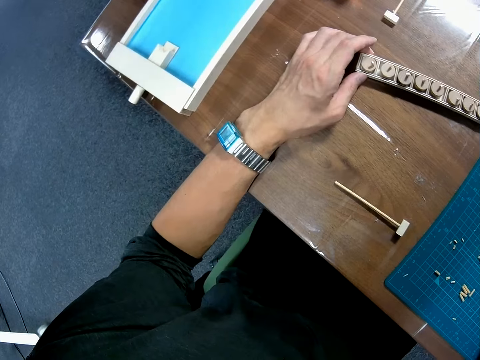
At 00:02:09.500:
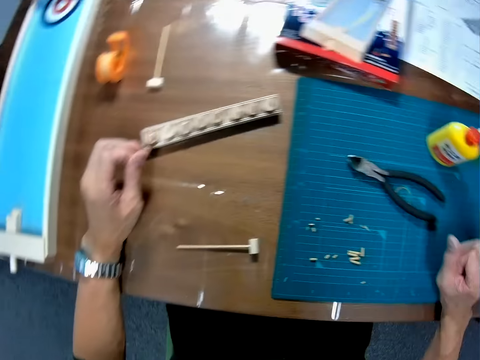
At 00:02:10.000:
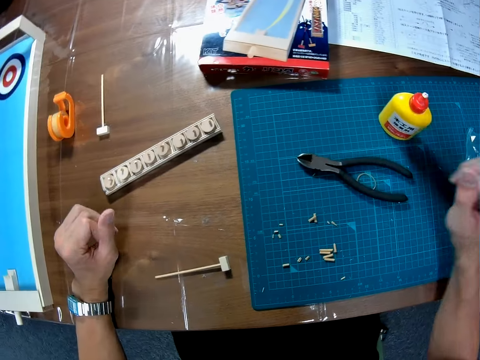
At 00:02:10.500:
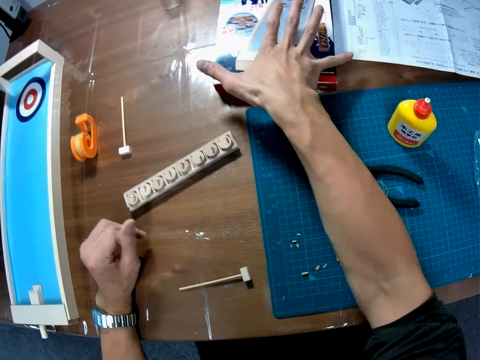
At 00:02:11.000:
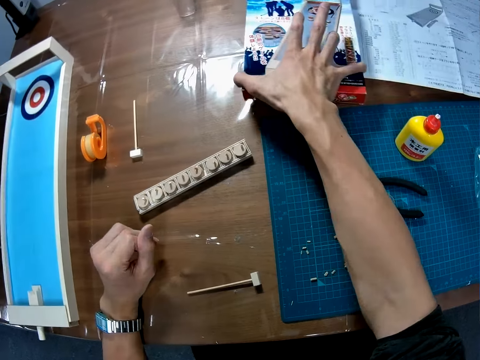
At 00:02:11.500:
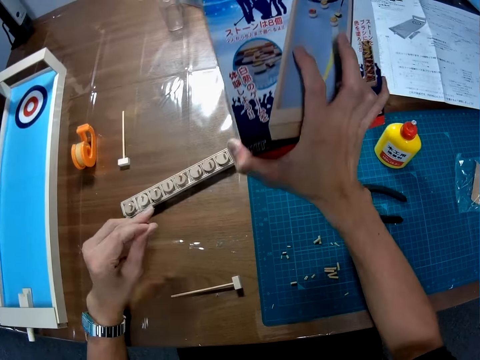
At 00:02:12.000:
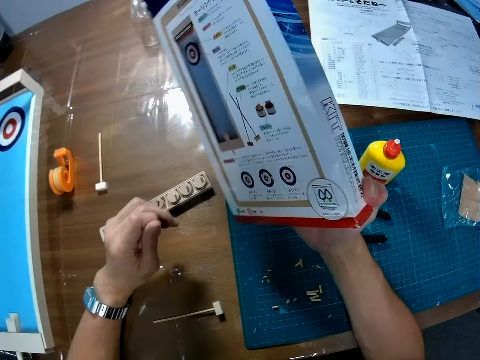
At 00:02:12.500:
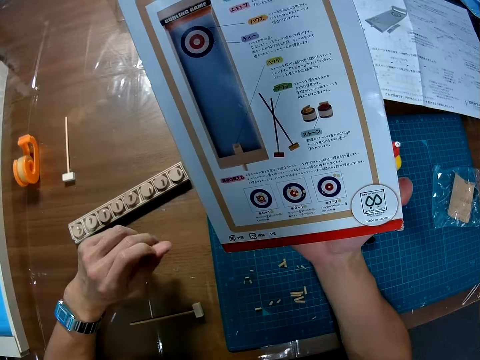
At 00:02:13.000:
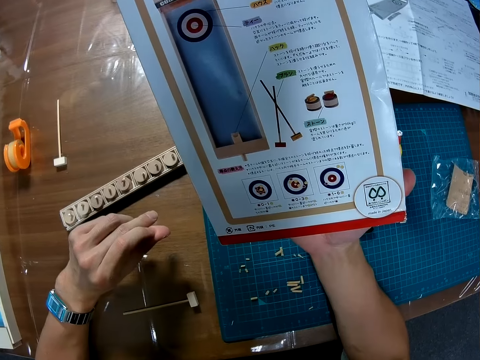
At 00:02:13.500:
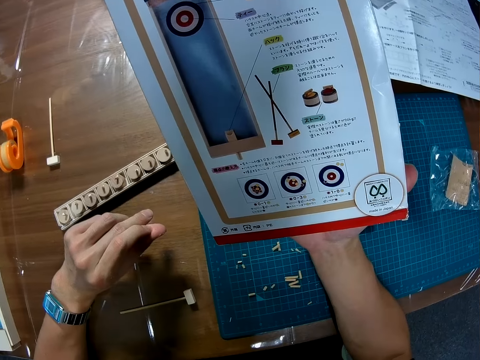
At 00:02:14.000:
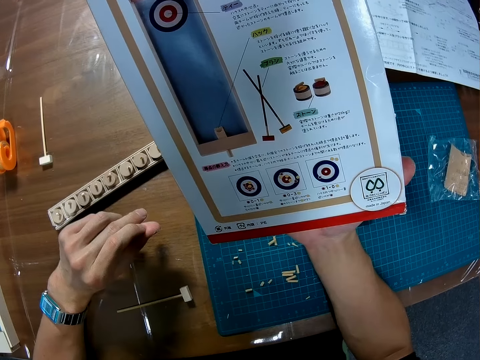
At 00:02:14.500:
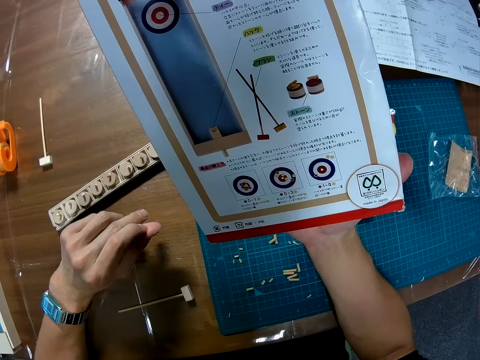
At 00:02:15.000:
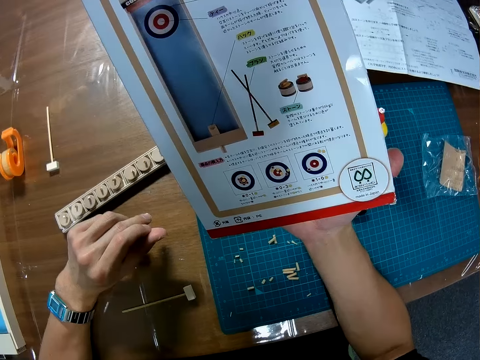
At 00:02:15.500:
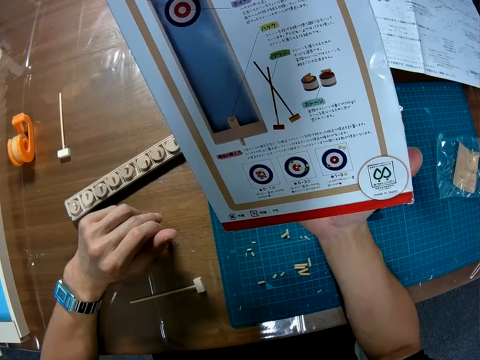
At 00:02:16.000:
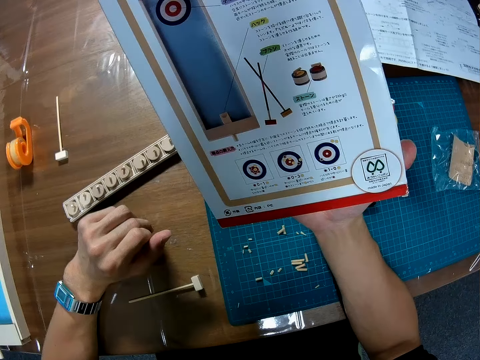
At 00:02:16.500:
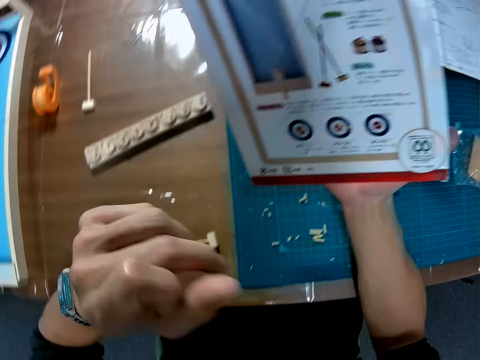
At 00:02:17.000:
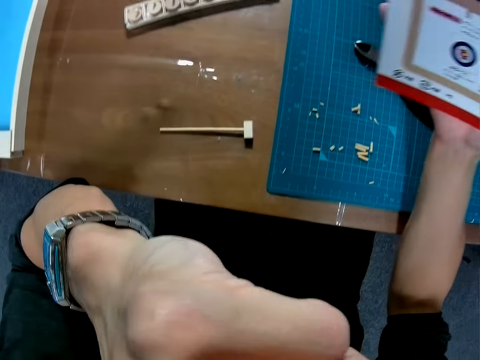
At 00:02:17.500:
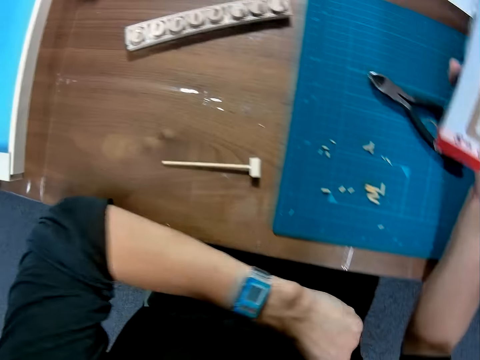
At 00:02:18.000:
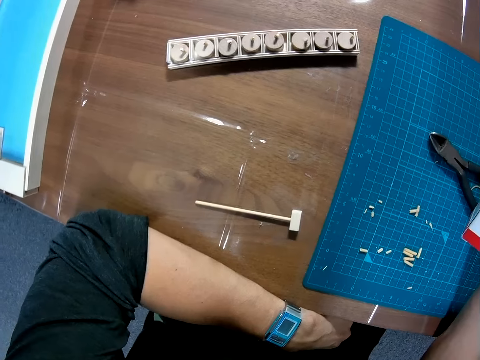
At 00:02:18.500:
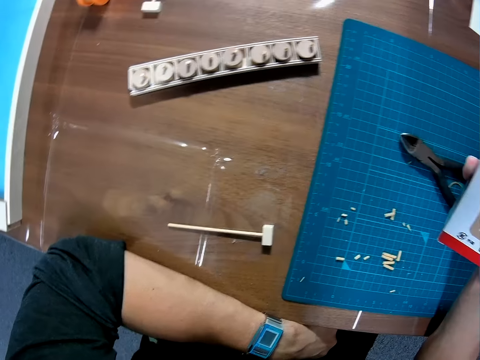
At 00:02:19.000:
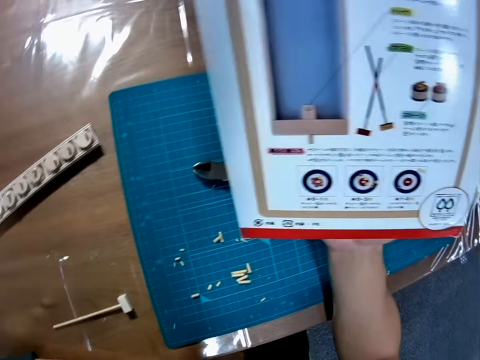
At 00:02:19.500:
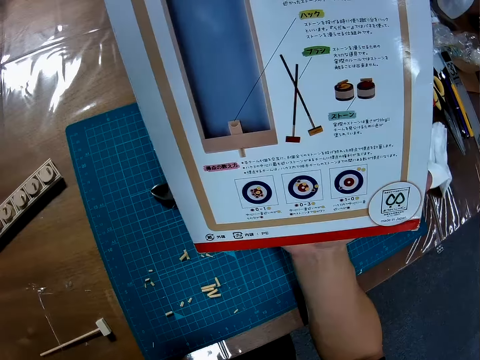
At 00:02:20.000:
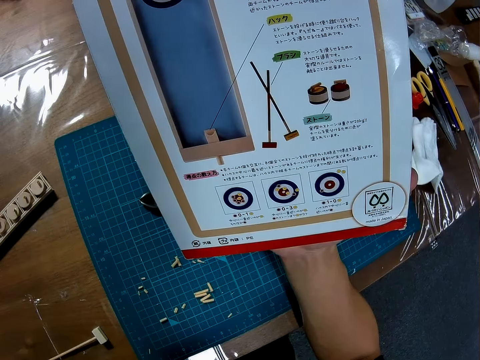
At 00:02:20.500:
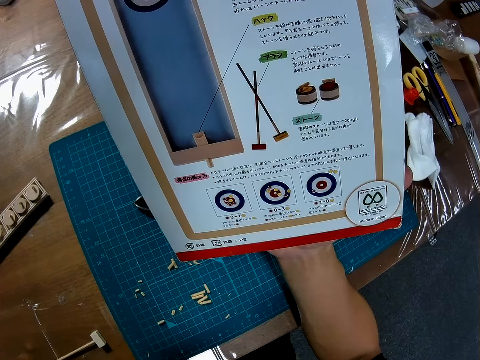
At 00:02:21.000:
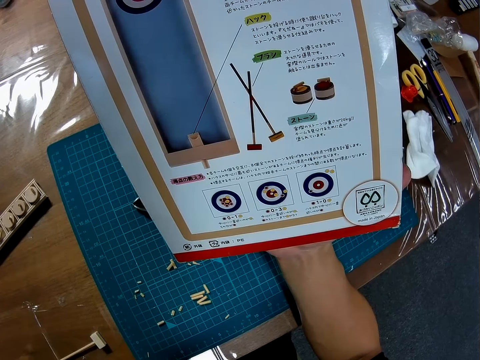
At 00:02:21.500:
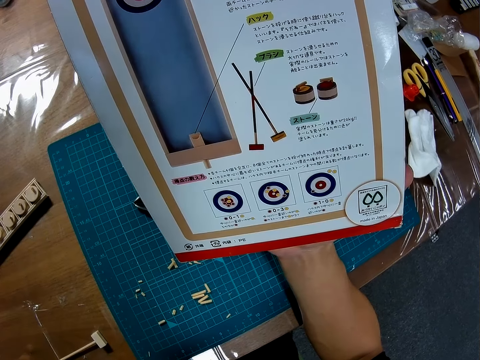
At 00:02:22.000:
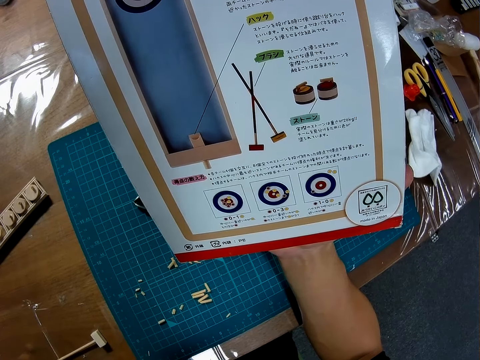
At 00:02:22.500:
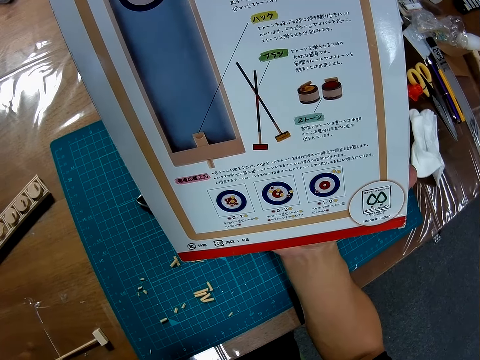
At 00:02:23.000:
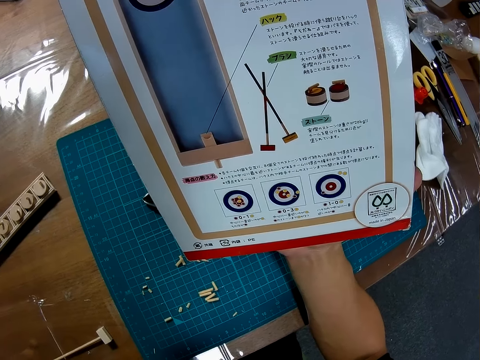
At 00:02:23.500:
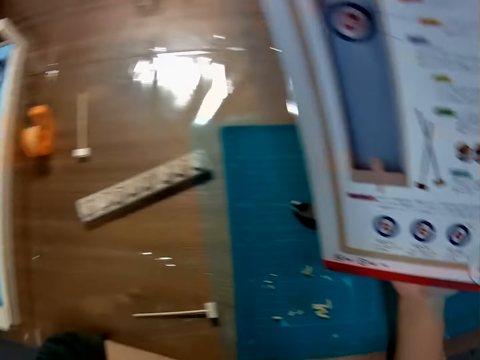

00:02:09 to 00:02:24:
The camera wearer holds the piece of wood. He picks up a kit carton or manual from the table. He turns the kit carton. He looks at the kit carton. He scratches his face with his hand. He drops his hand. He places his left hand on the table. He looks around the table. He looks at the kit carton.

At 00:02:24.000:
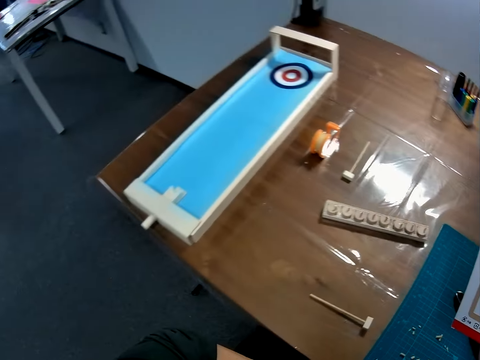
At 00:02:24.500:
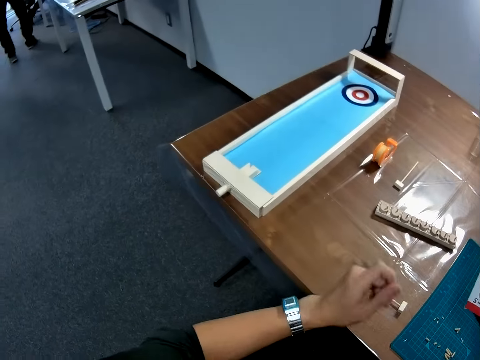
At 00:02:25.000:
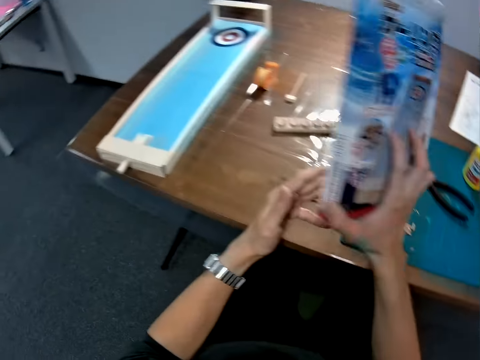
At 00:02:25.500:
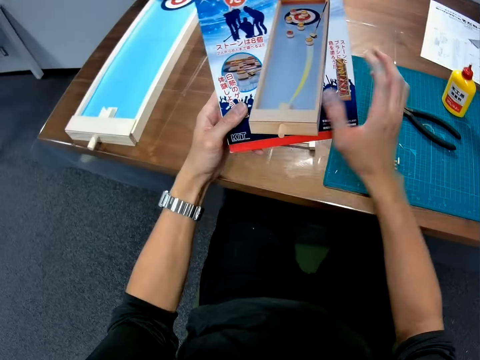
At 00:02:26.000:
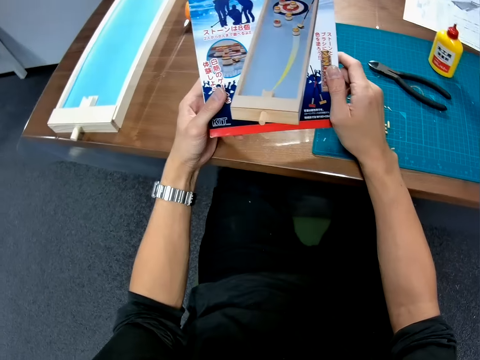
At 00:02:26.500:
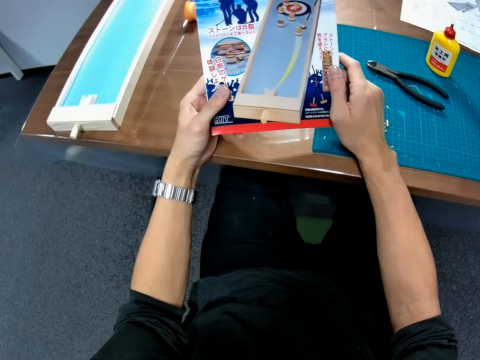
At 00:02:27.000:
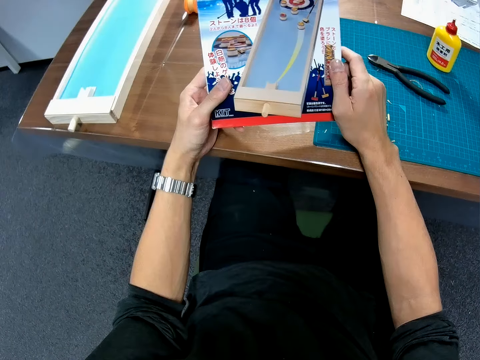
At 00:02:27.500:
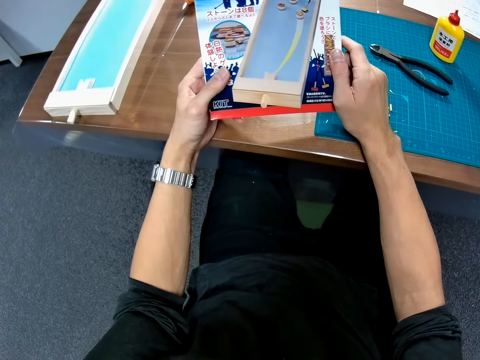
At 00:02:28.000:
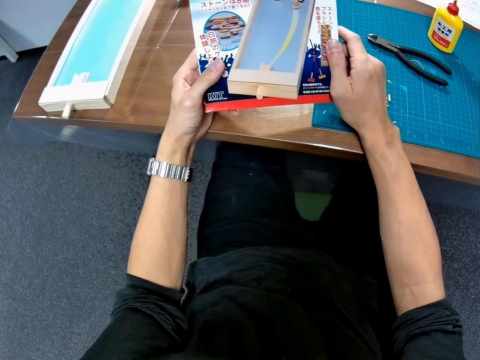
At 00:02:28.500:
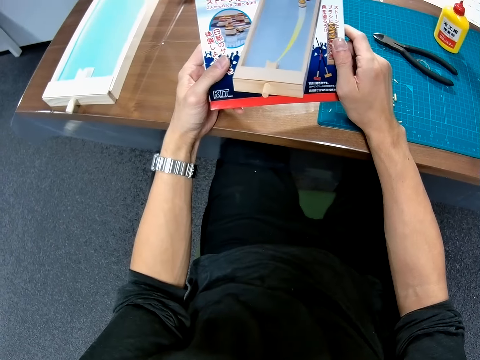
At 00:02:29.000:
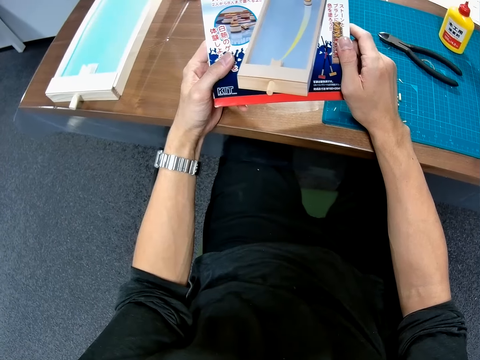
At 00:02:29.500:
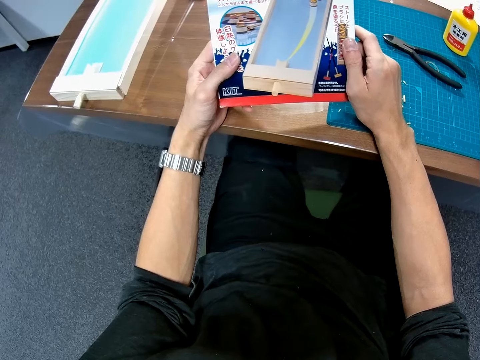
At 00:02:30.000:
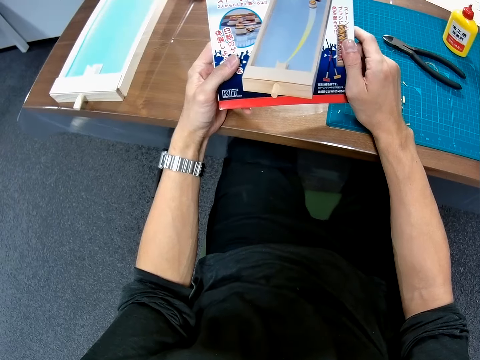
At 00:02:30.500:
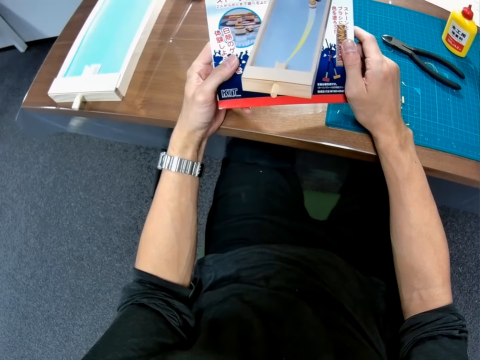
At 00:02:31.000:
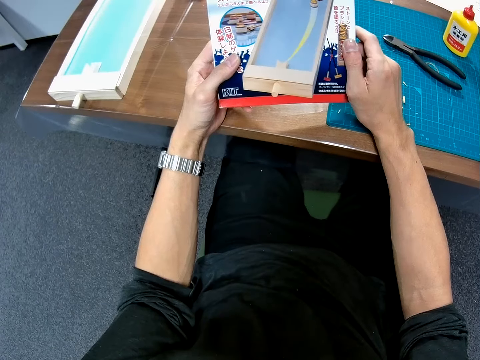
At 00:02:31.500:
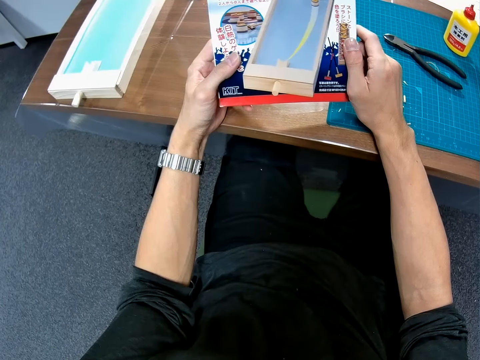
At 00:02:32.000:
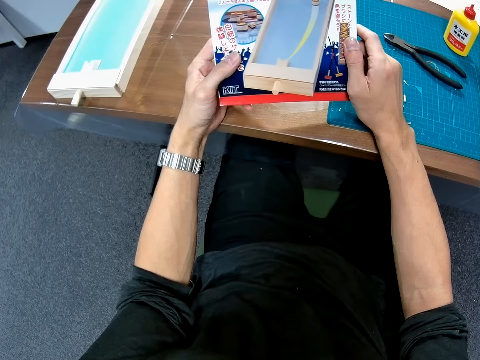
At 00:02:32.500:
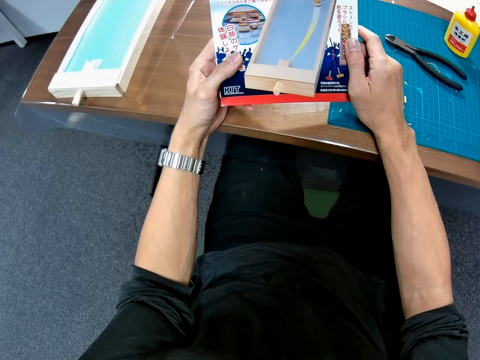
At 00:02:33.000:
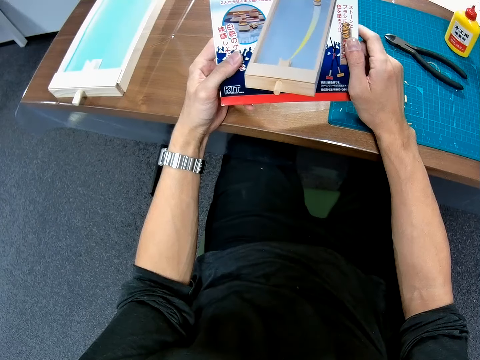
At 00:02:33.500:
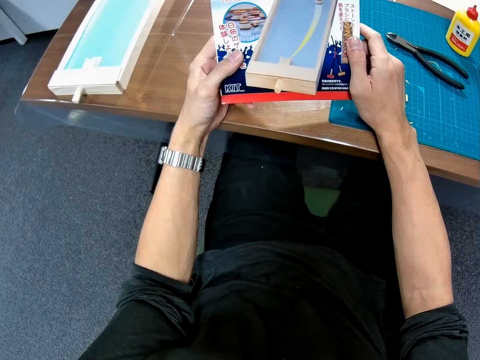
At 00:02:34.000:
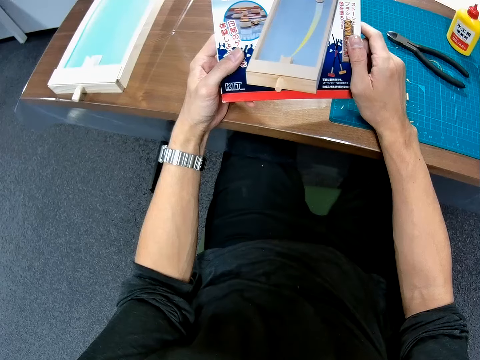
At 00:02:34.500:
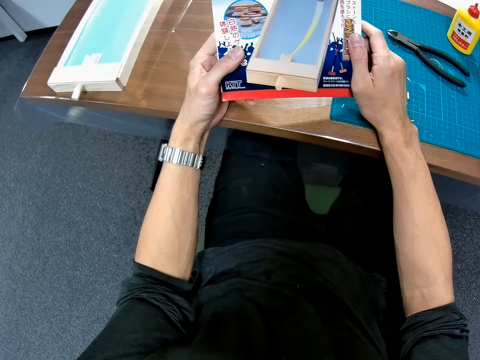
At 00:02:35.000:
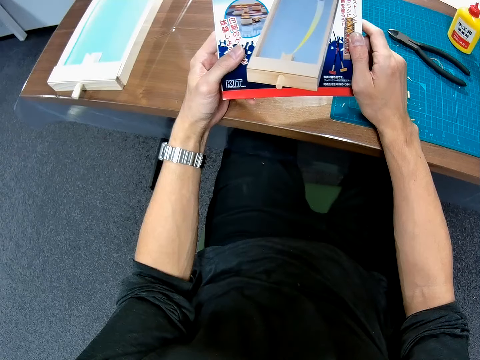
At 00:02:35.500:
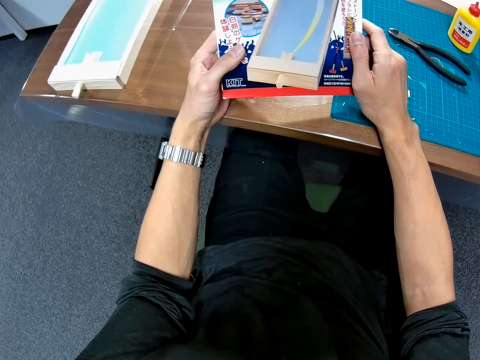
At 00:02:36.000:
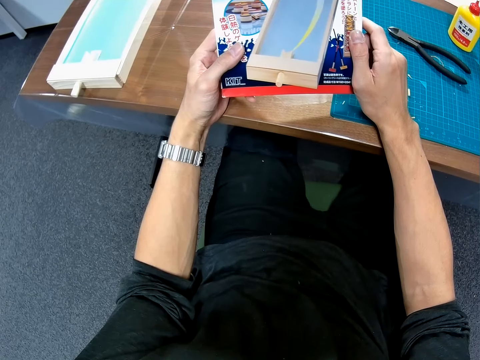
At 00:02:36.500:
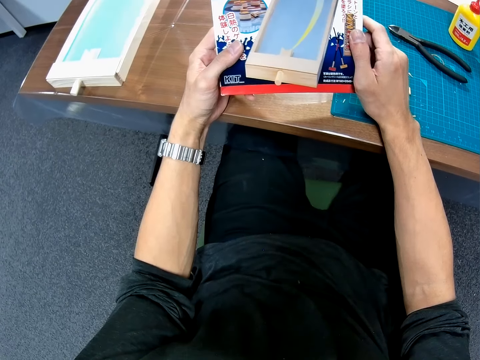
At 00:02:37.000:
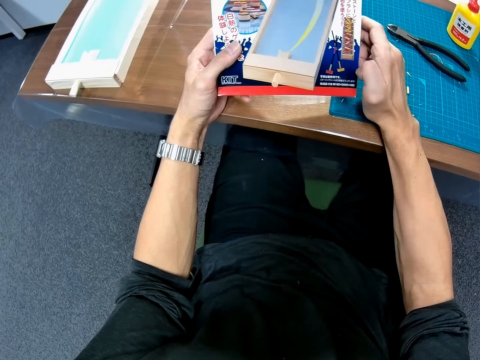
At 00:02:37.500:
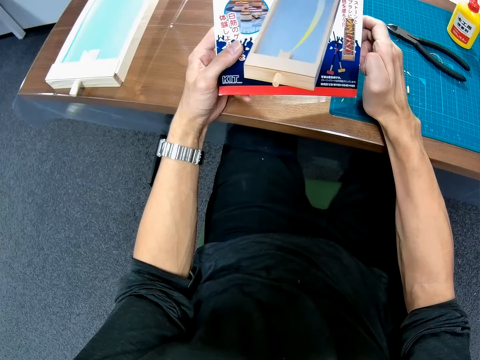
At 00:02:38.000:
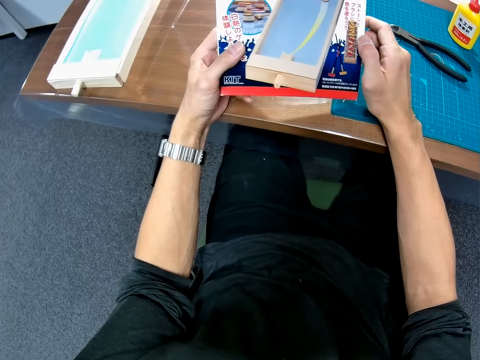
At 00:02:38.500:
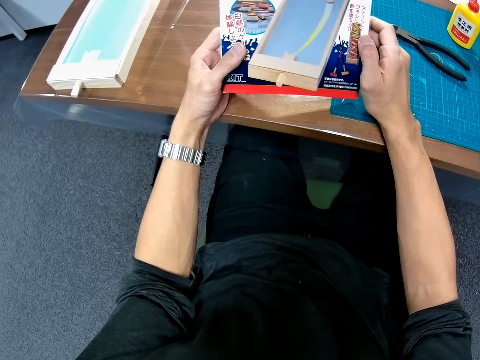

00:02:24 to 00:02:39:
The camera wearer turns the carton kit. They look at the carton kit. They hold the manual with both hands.
